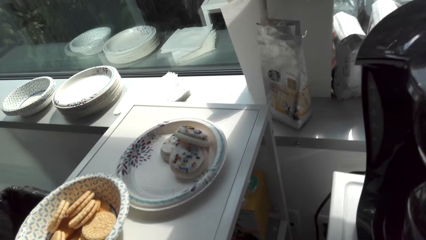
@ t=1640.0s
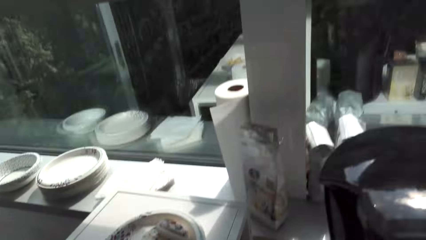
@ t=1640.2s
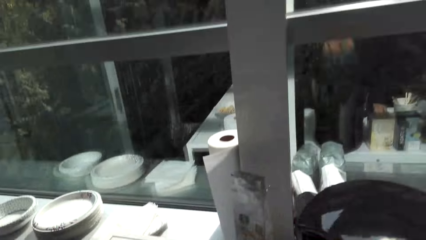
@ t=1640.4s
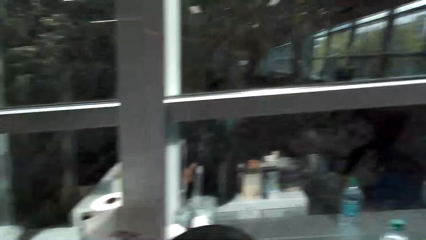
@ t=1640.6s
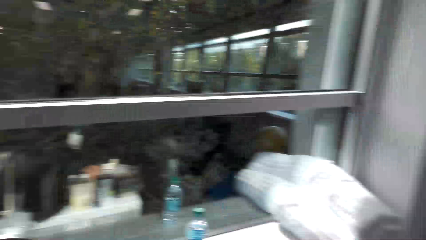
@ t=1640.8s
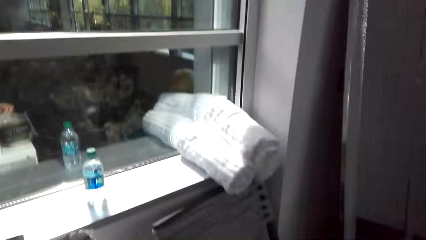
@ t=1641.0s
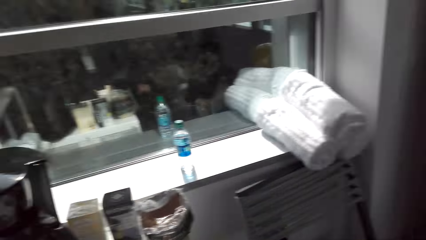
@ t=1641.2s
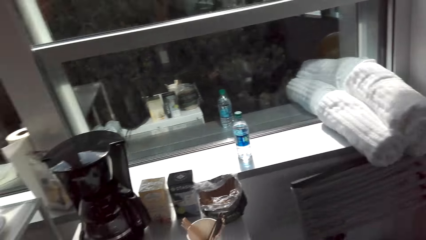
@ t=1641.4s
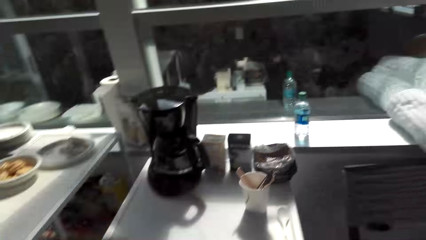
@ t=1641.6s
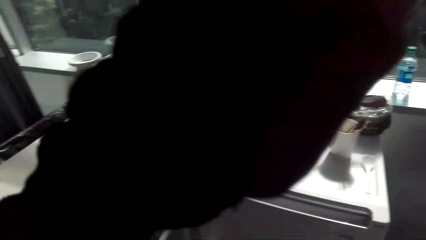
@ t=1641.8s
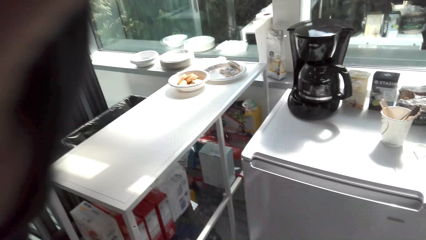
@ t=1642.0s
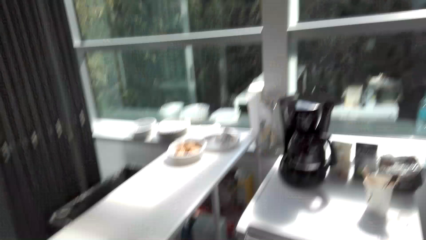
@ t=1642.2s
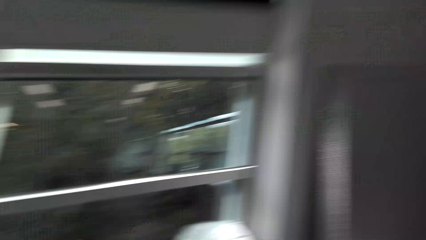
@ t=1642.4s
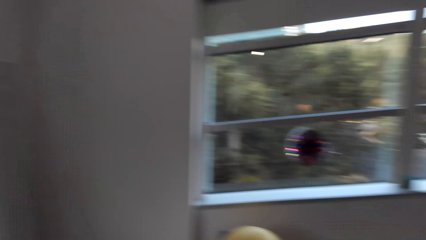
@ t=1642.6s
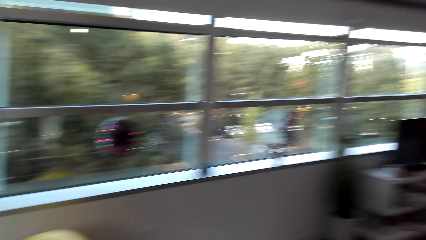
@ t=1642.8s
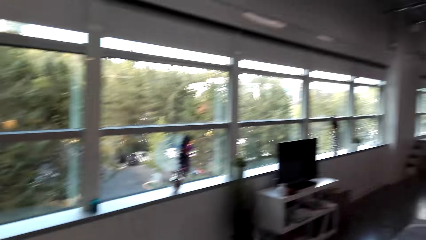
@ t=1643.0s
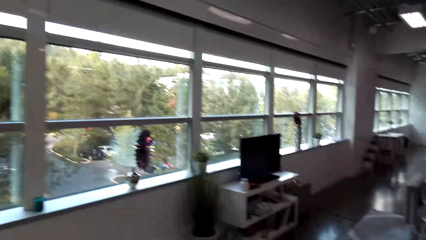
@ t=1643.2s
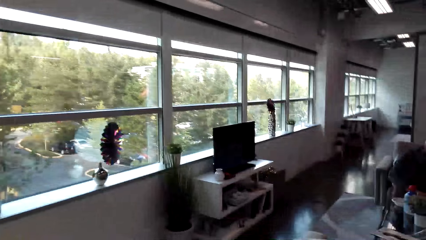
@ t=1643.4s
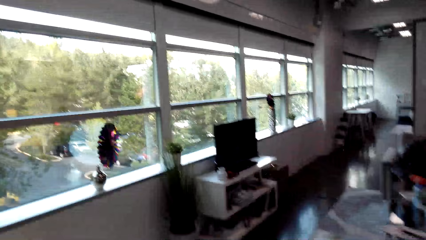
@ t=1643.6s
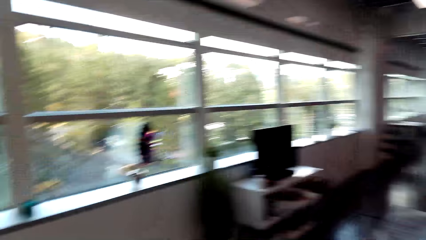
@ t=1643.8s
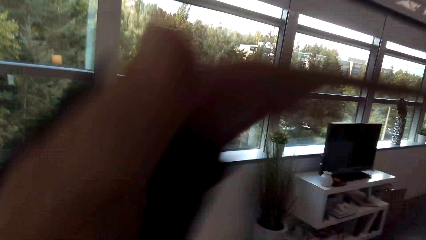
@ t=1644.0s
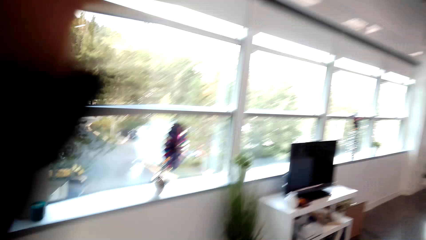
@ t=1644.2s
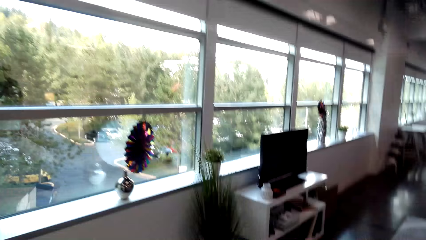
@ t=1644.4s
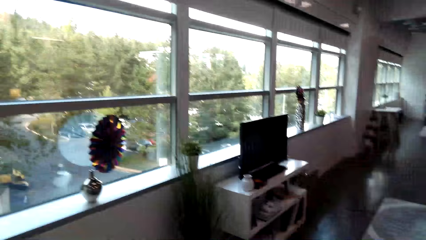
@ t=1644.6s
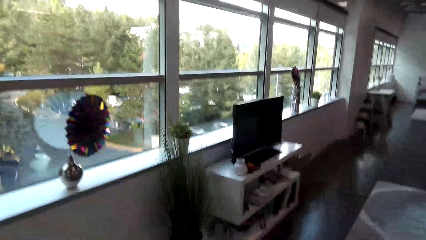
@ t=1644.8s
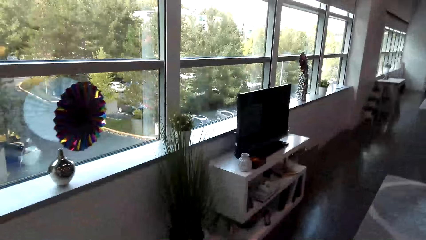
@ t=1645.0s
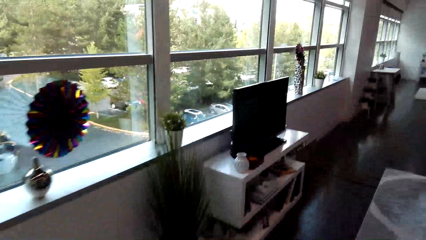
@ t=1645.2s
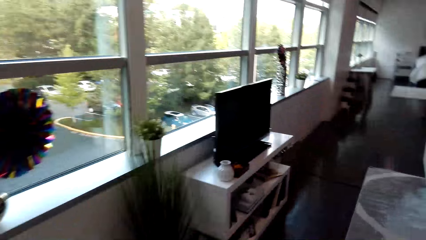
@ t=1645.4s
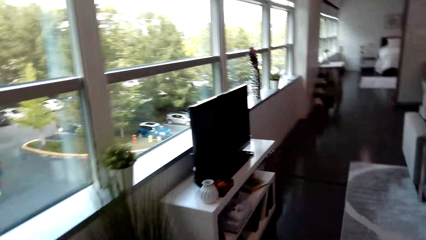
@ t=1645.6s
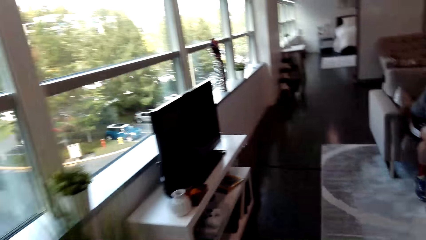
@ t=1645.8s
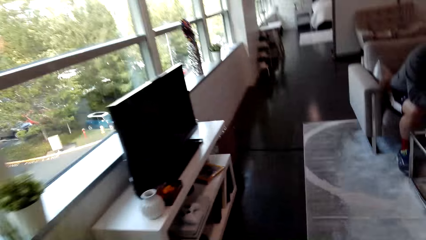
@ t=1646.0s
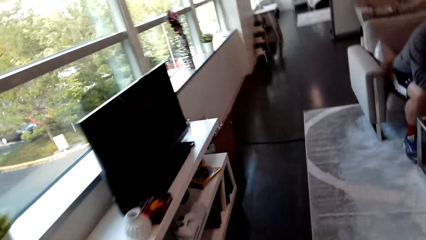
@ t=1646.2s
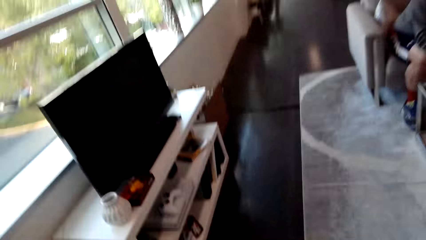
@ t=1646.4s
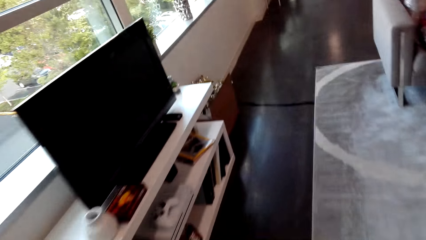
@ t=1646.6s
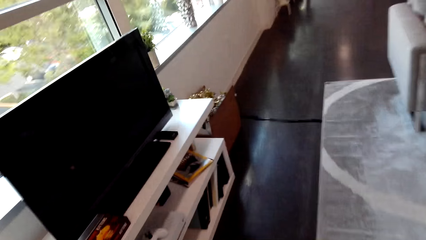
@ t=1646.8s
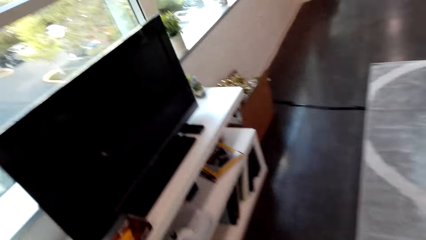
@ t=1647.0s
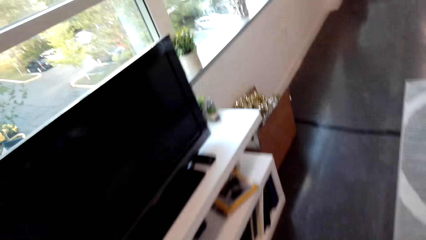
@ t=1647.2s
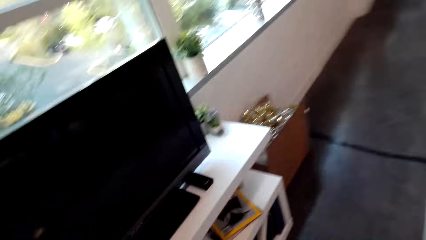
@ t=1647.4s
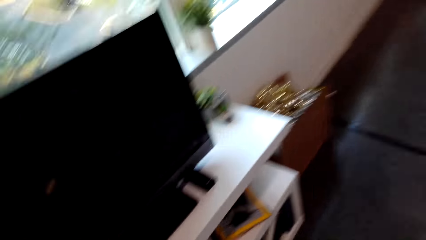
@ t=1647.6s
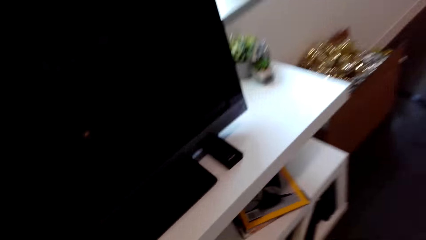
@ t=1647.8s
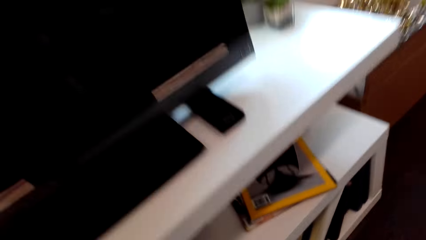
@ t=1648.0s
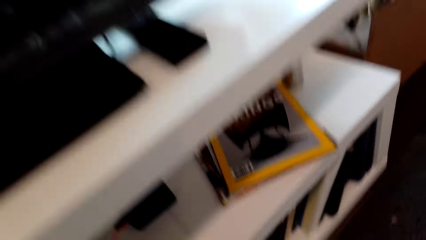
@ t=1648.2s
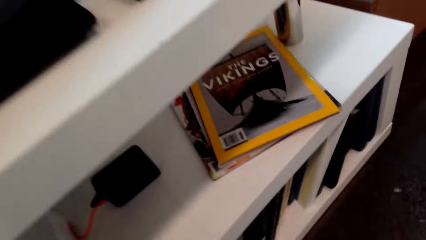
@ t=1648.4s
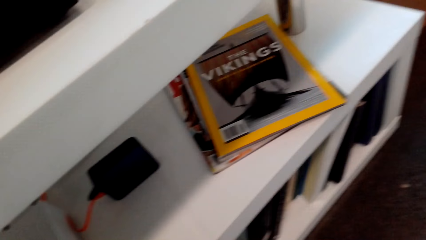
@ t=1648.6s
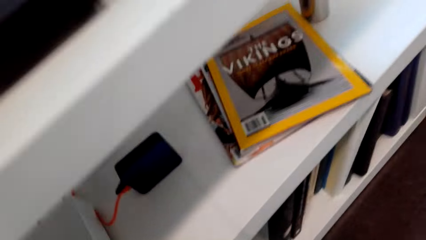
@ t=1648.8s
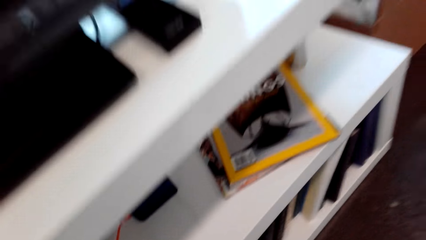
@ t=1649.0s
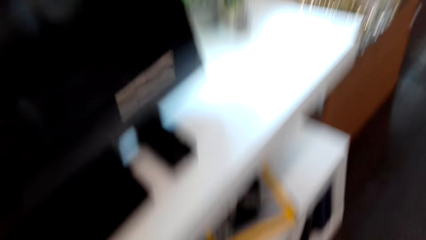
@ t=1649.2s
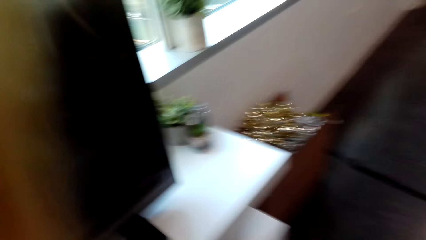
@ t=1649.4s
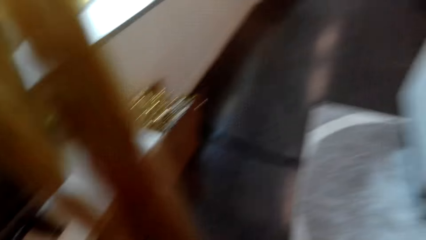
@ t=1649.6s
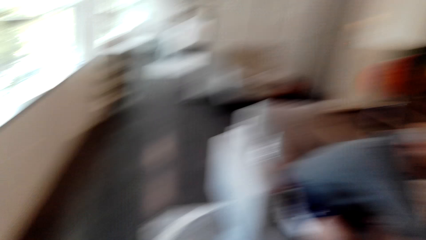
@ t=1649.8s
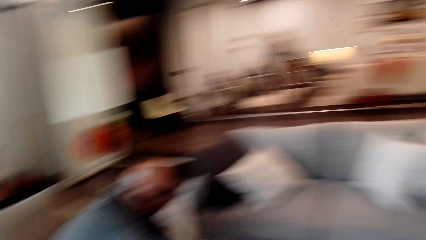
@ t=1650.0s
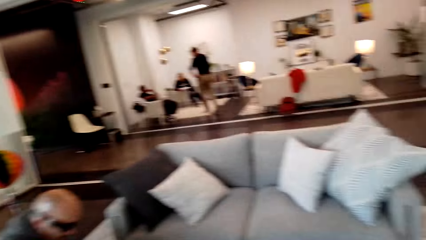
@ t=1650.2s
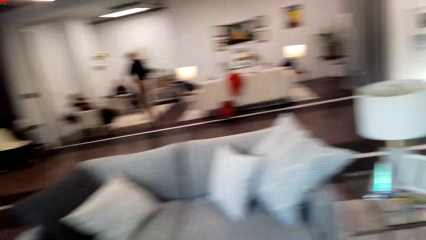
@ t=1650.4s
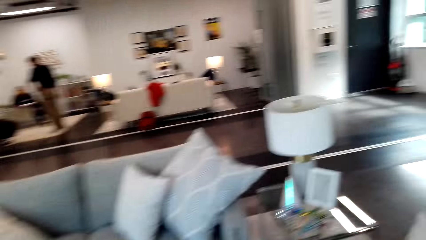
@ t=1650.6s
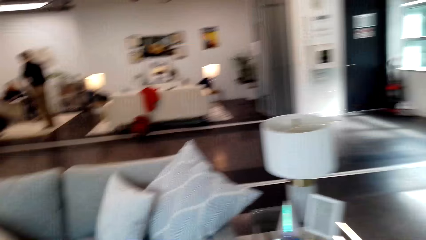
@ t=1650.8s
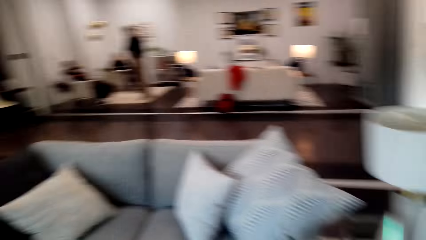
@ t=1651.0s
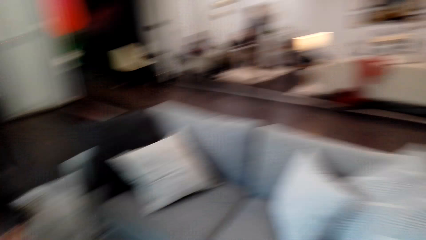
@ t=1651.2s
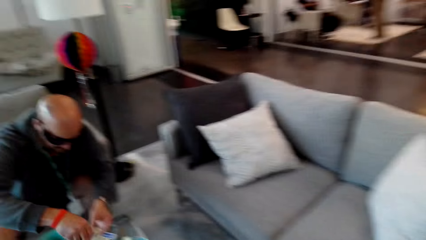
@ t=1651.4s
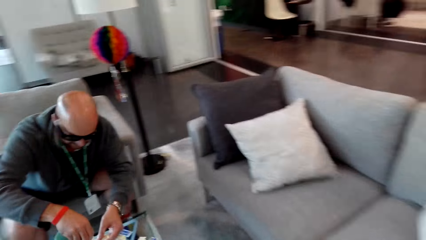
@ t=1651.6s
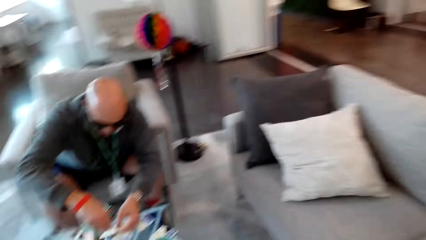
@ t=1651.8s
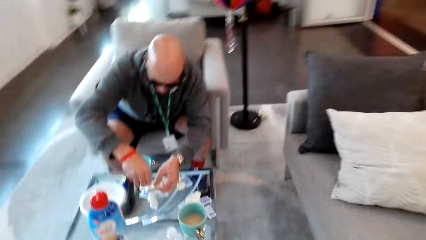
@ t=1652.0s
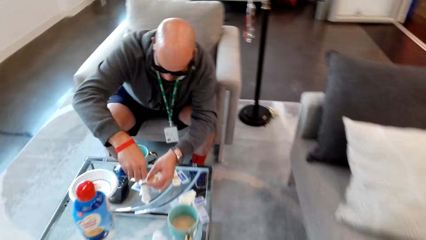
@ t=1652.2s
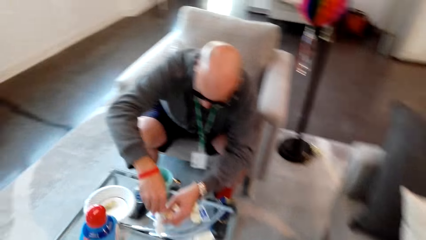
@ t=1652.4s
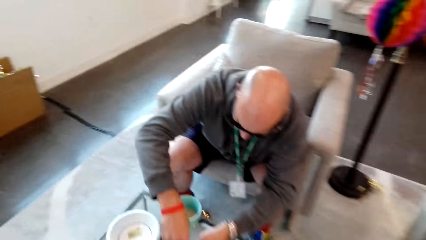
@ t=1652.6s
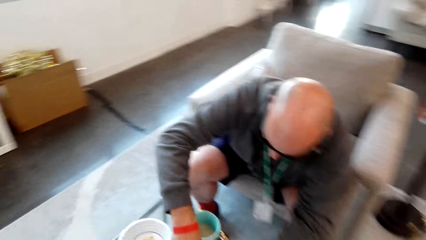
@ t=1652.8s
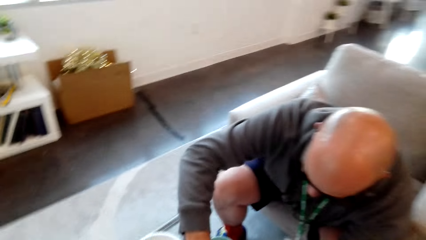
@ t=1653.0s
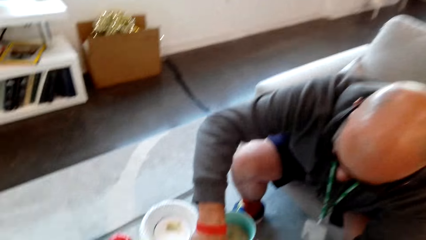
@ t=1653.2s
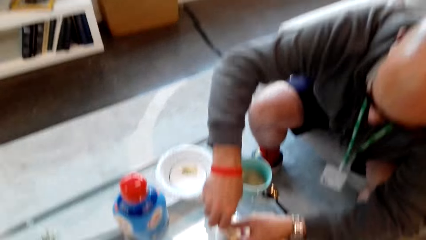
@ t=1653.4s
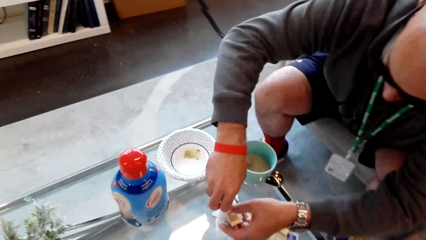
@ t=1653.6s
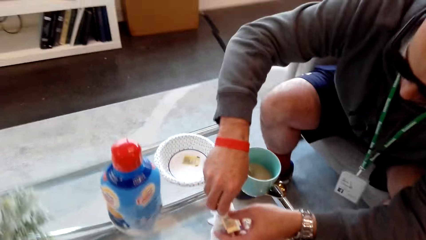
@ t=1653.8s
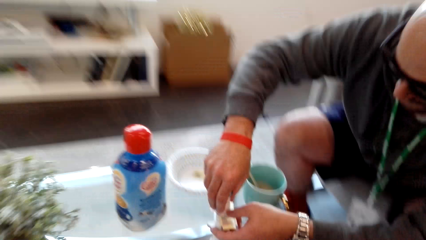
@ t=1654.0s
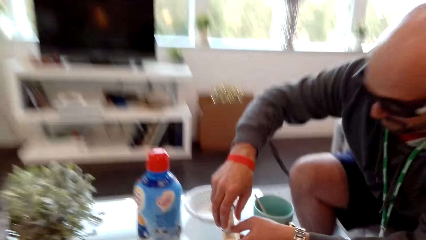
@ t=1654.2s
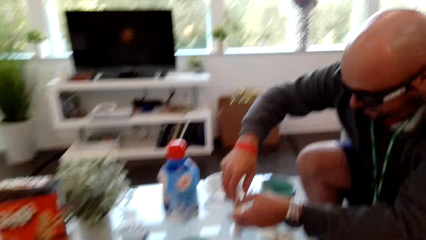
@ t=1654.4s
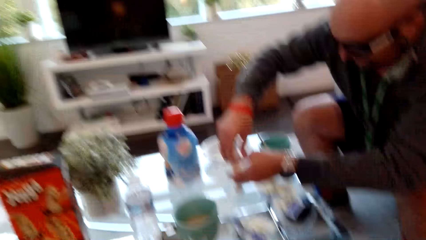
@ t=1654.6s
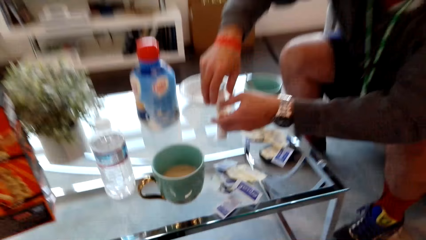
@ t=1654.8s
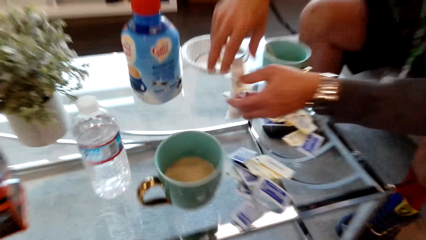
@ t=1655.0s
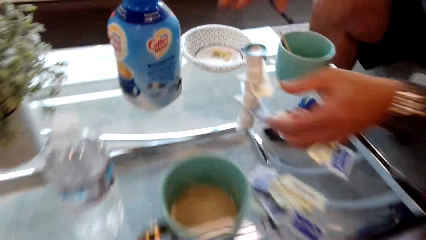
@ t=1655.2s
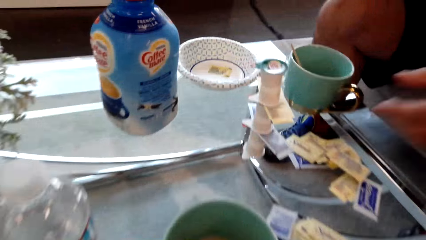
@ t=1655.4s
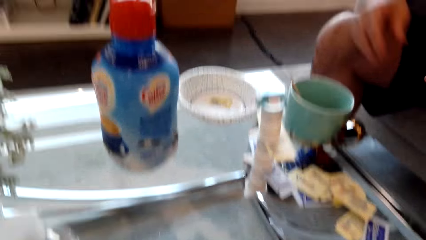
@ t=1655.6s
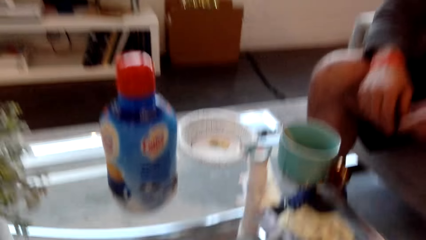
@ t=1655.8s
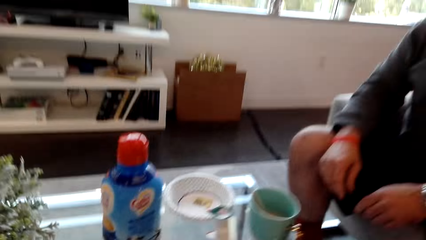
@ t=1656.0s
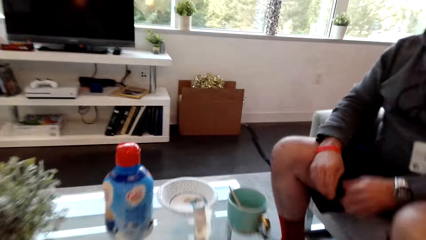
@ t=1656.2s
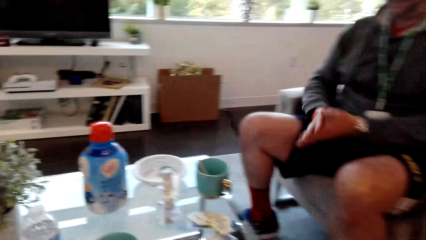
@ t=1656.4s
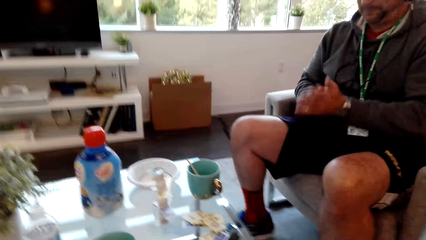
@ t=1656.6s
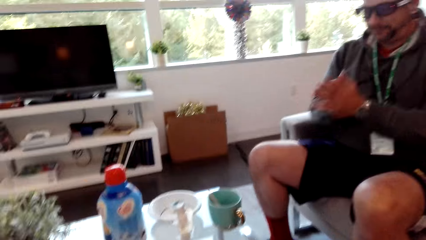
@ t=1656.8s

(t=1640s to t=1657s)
The camera wearer walks in the house. They dialog with a man. The man fixes something.
